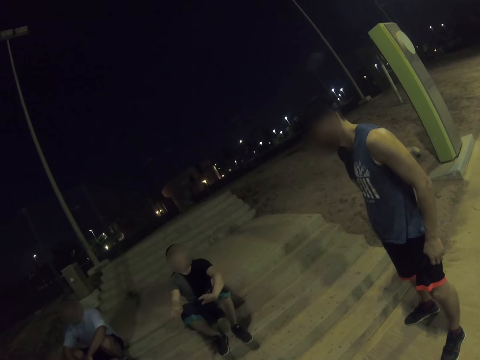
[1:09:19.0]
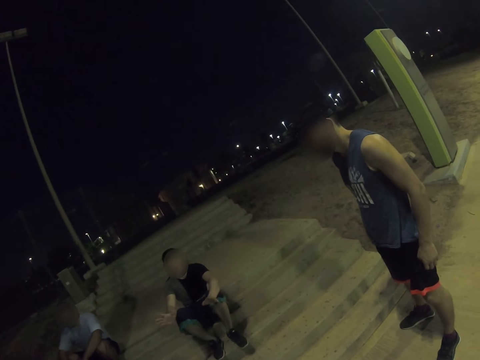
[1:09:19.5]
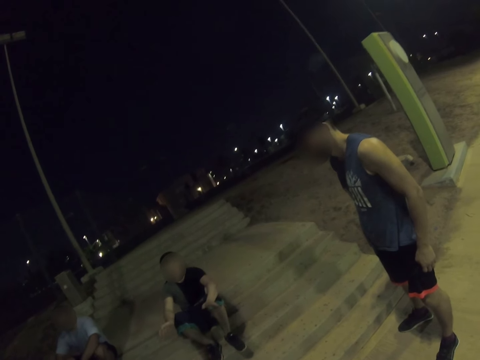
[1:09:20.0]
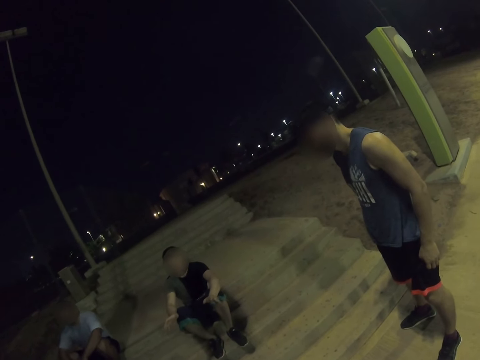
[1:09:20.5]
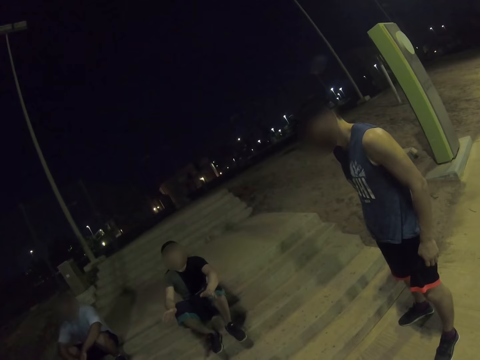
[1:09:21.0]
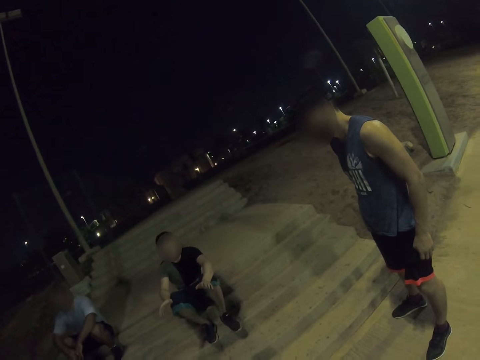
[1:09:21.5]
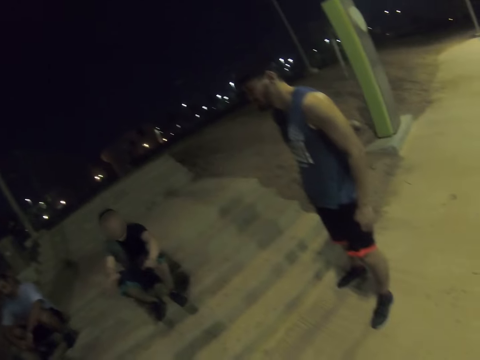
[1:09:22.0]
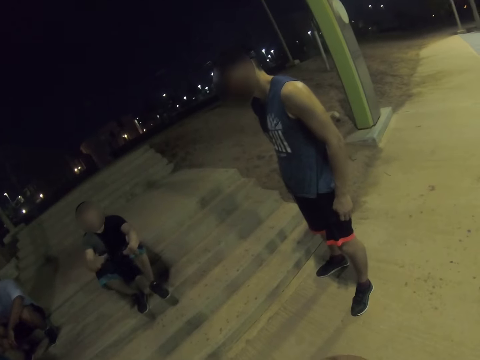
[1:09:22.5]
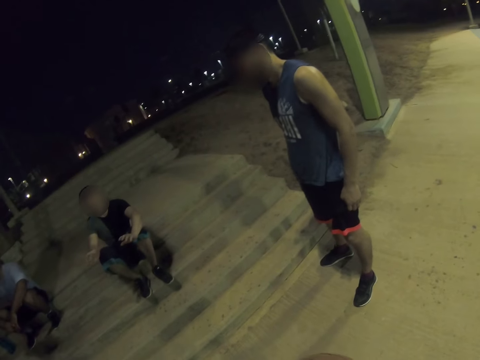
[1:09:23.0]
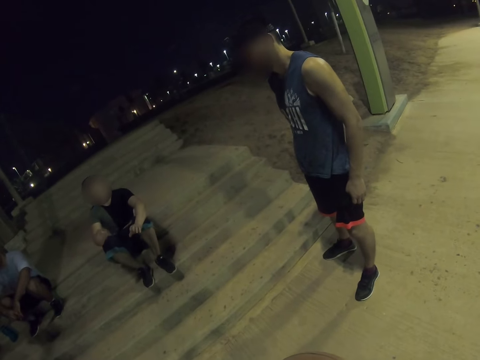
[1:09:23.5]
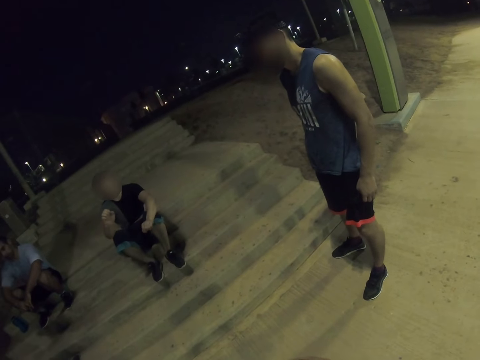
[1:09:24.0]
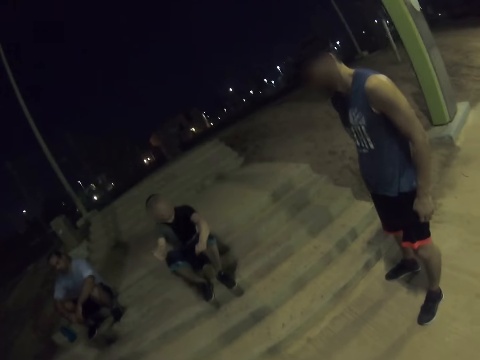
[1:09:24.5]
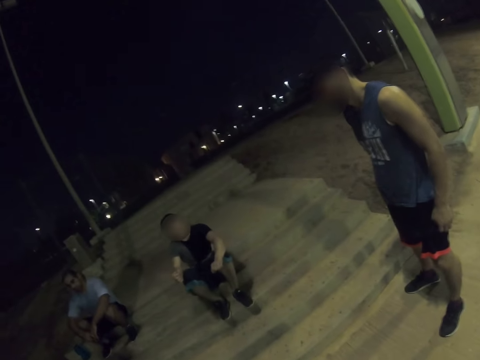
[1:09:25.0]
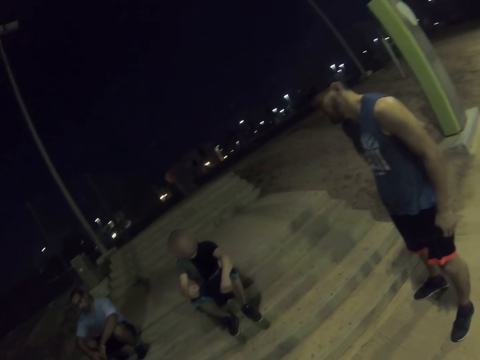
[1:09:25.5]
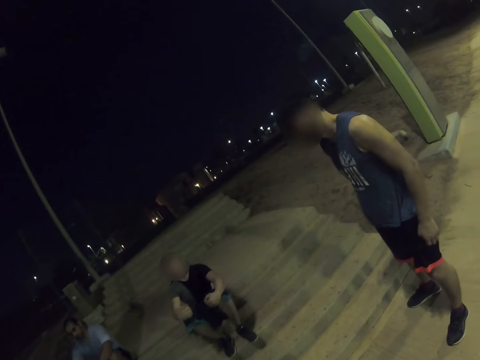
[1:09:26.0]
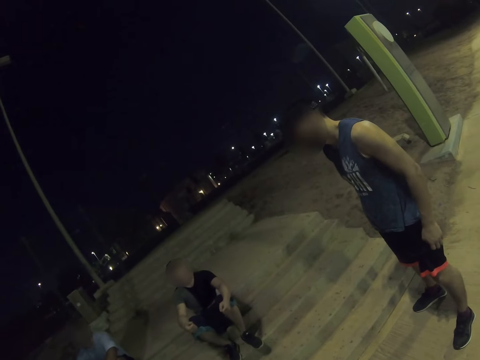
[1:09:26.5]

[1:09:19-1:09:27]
A person moves his hands side to side.

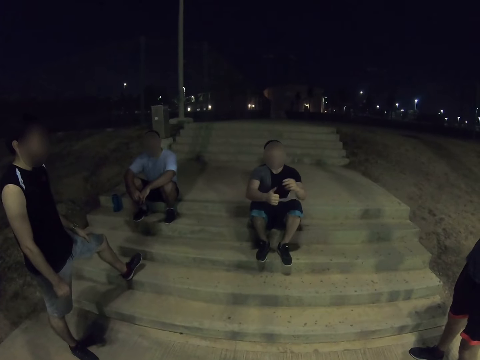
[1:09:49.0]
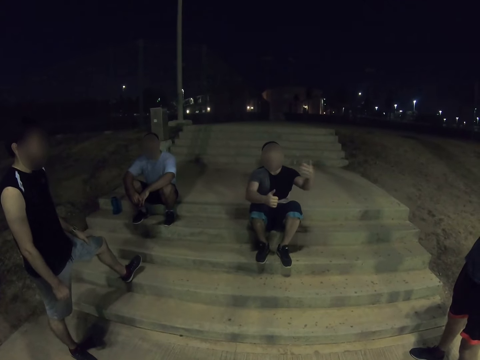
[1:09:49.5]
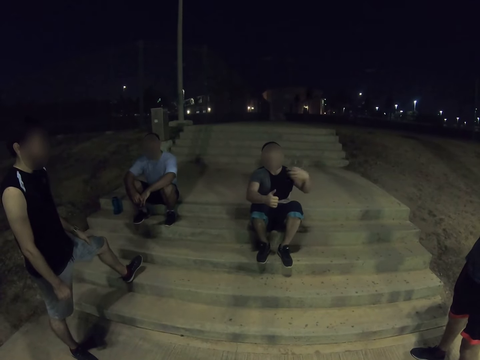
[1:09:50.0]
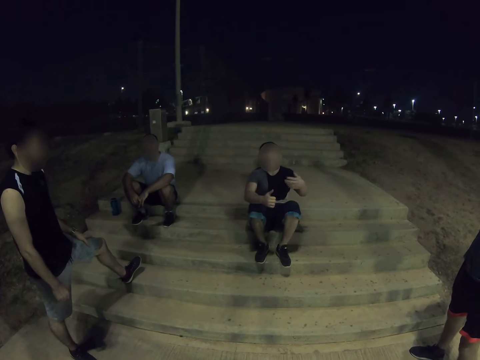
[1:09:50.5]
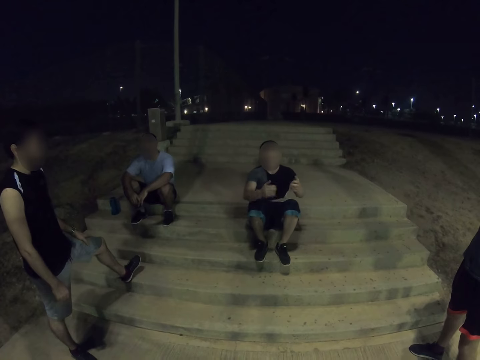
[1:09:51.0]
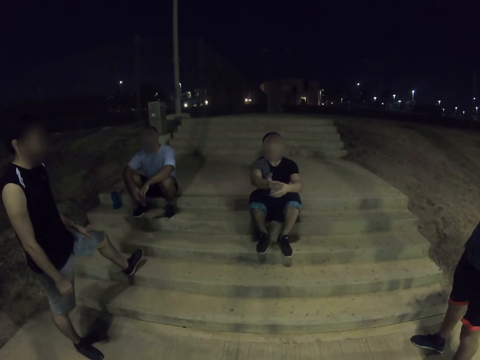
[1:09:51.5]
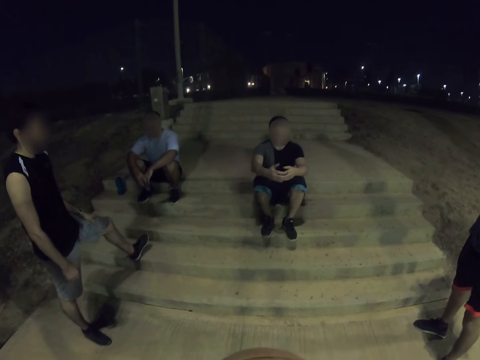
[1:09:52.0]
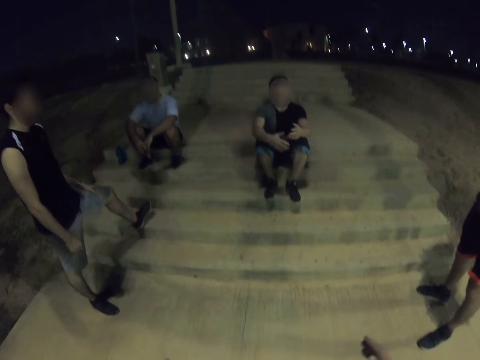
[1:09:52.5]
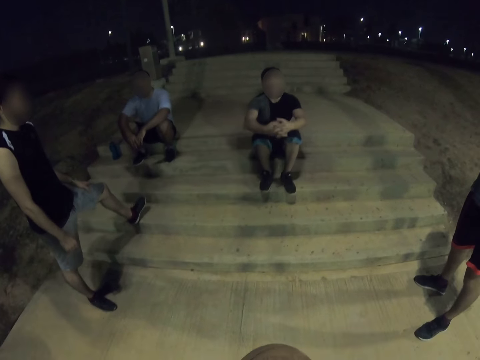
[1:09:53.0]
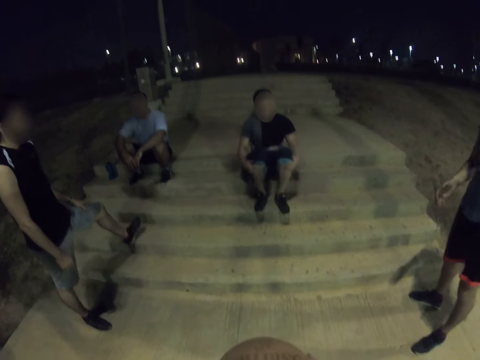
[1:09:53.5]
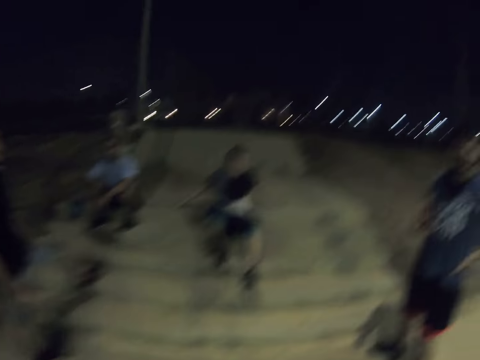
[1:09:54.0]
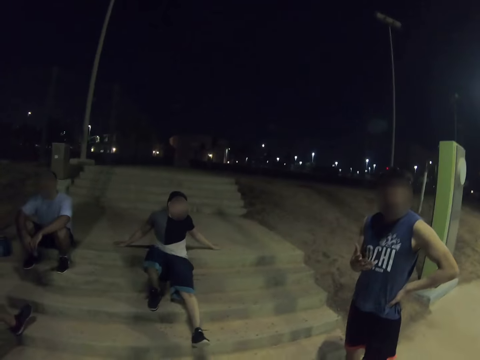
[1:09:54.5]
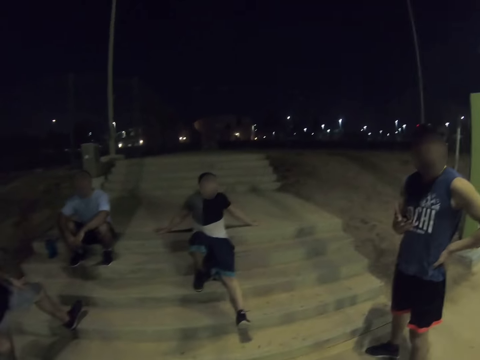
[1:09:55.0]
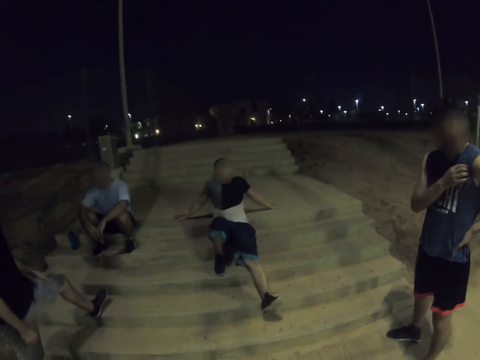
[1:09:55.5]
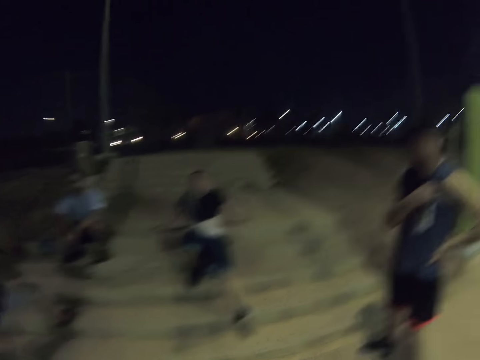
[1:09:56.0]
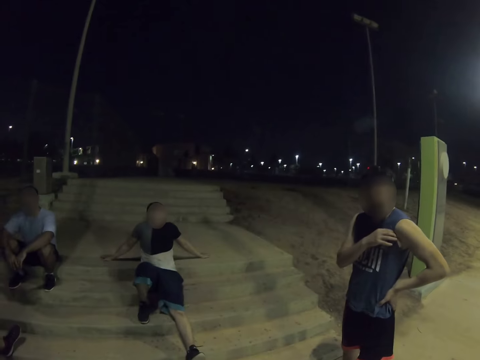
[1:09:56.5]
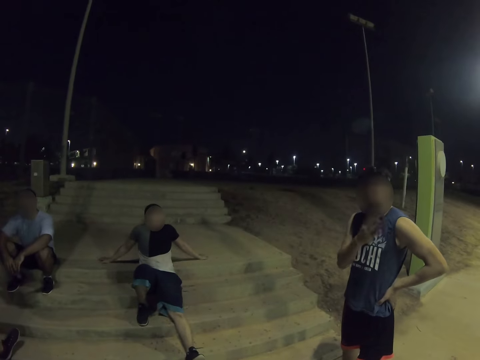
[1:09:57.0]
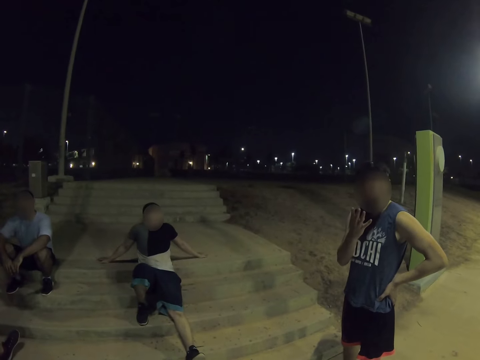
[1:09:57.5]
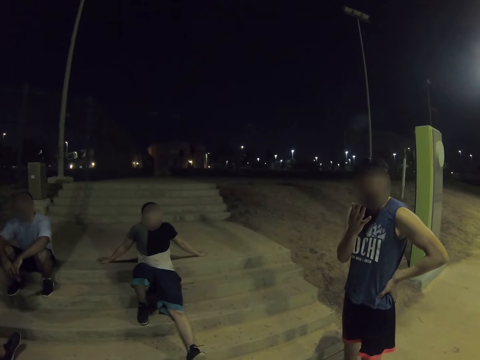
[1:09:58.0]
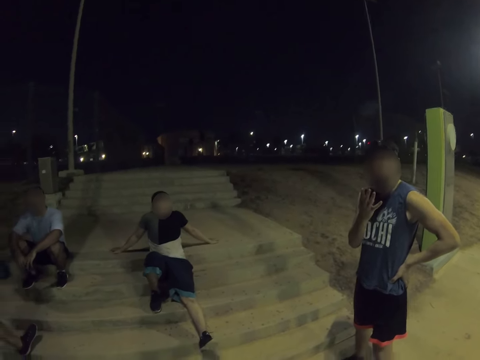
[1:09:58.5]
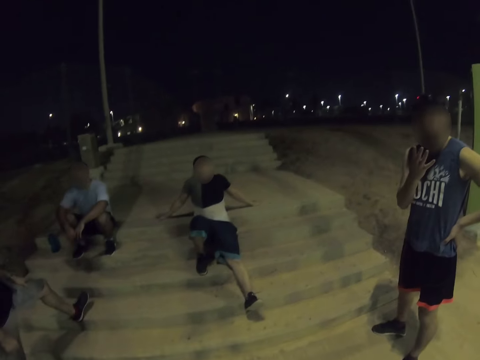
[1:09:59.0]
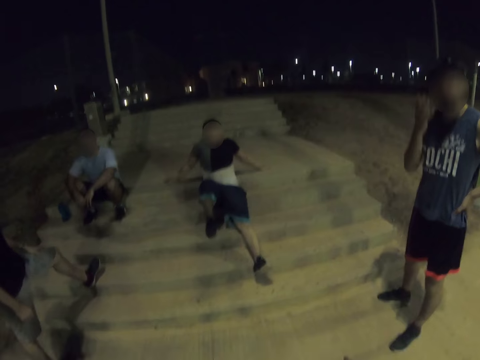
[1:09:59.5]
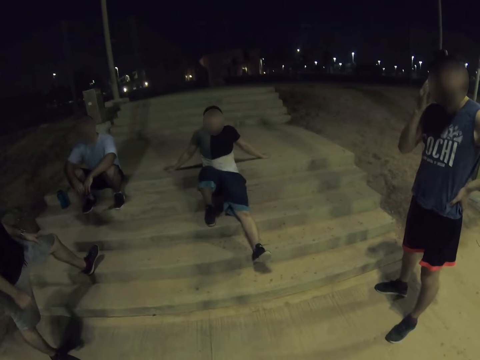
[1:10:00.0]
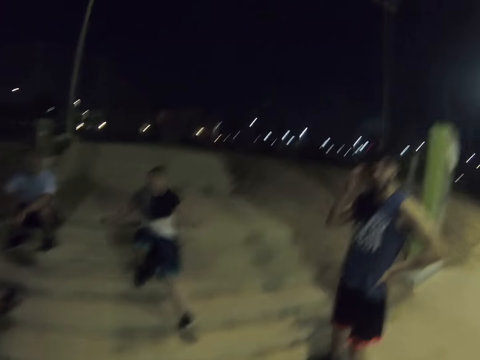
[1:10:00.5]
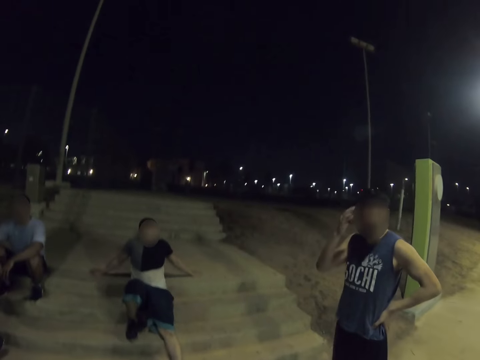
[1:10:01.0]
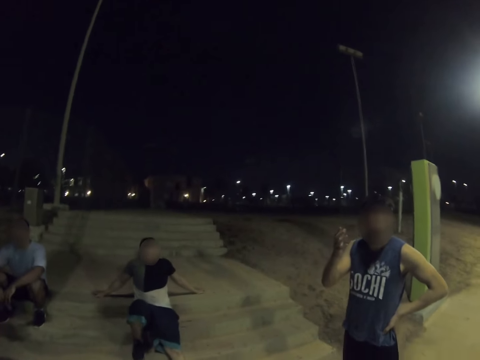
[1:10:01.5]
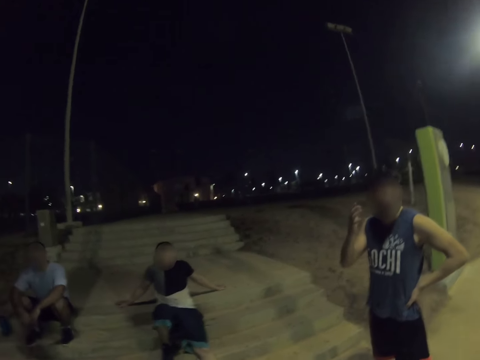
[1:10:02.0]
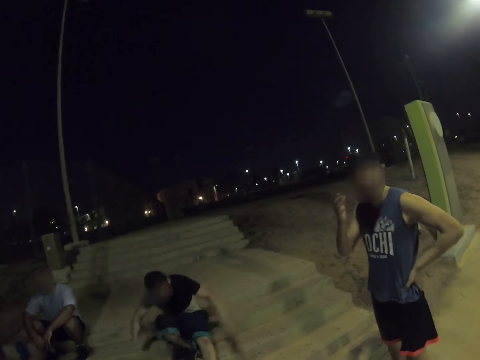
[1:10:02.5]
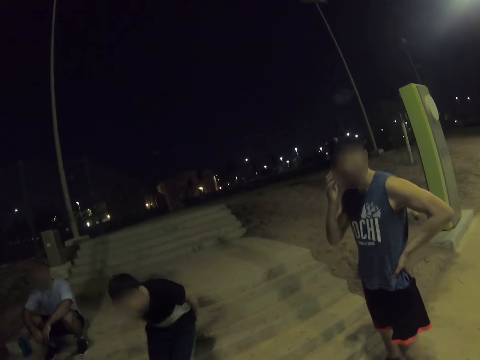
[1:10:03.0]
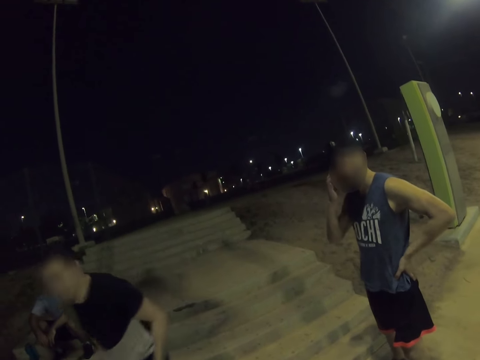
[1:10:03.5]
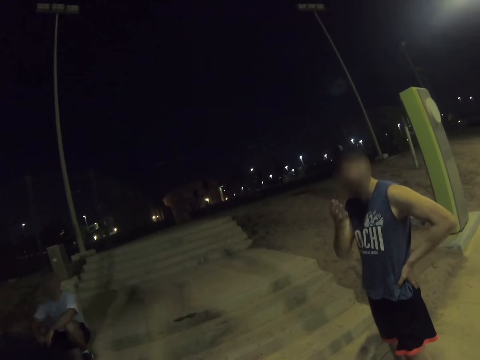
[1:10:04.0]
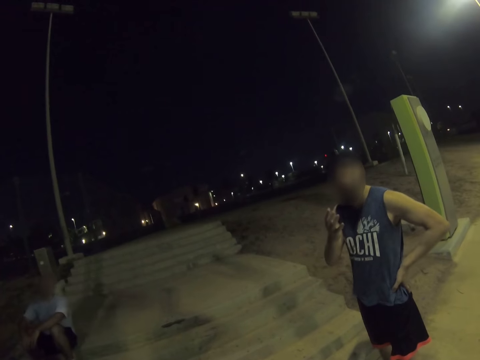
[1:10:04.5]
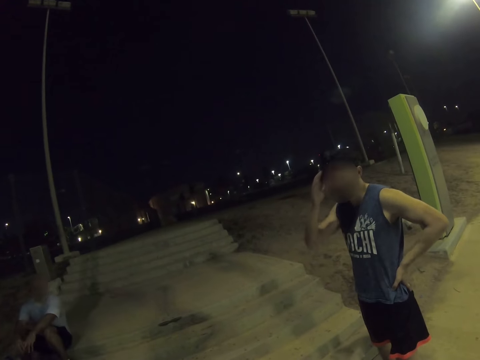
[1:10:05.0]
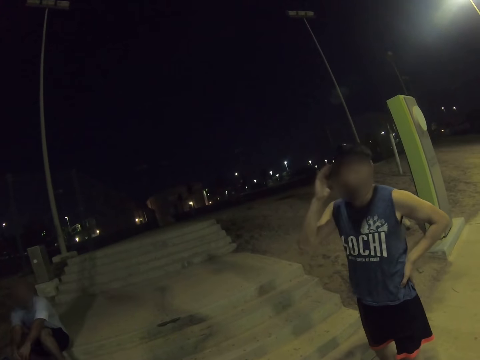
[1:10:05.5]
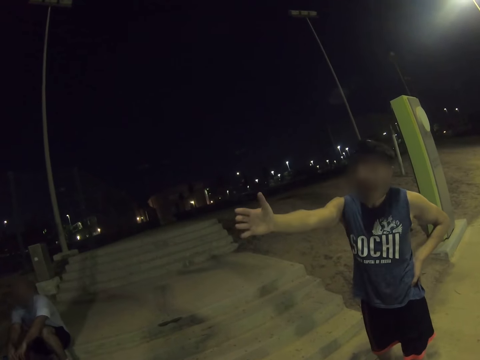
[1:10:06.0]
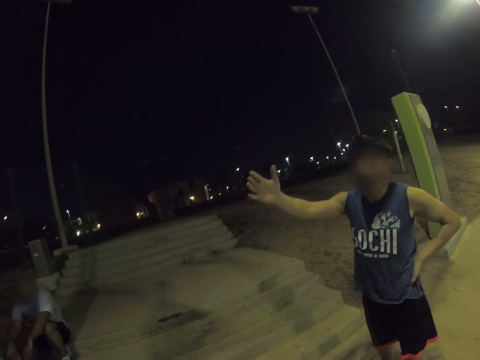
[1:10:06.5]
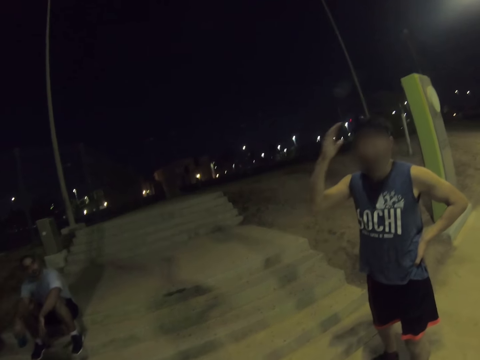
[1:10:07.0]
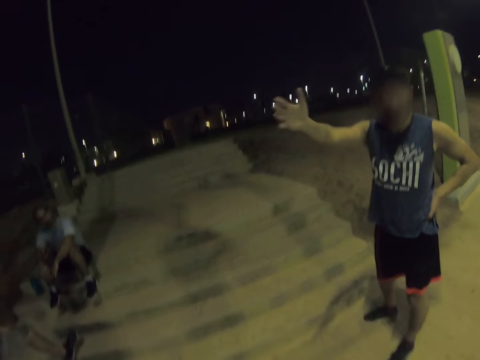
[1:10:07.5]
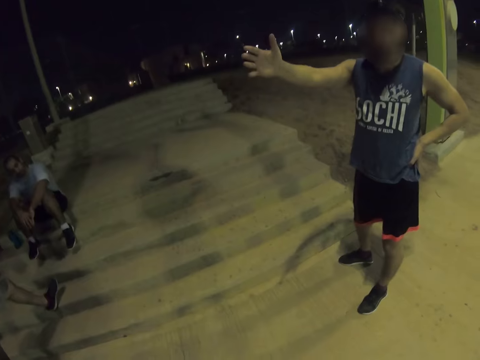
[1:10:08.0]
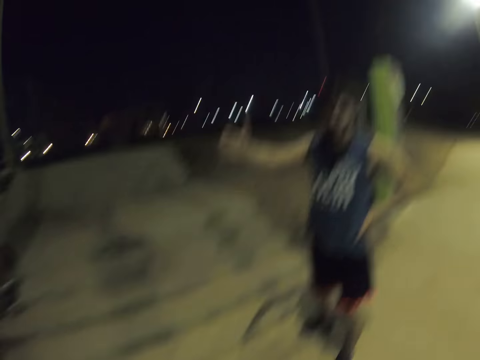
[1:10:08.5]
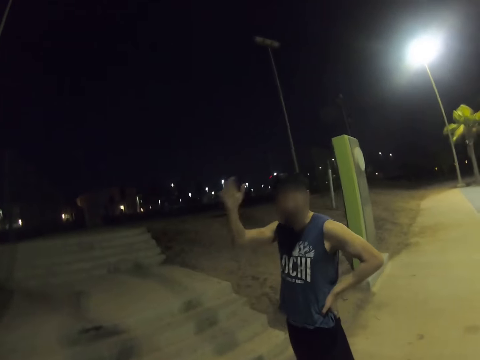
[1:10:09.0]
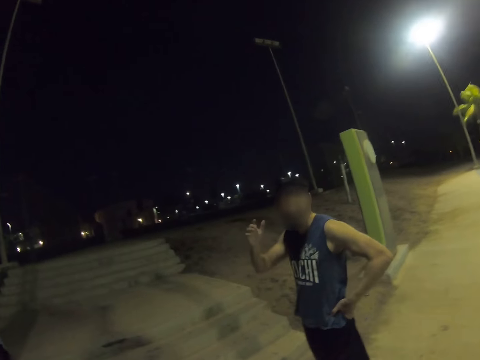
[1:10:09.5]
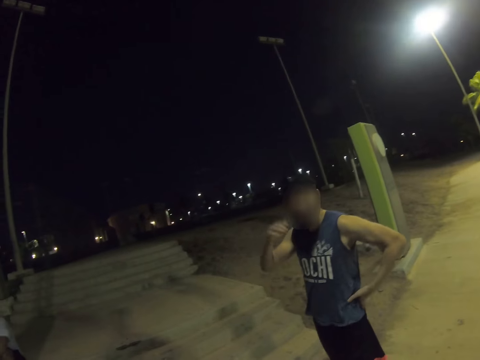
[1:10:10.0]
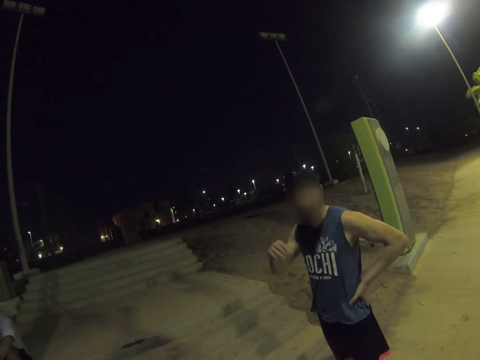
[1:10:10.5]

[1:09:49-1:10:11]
A person talks to the camera wearer and other people. A man gestures and converses with the others. Another person talks to the camera wearer. The other person moves his hands side to side. Another man stands from the stairs. The first man gestures and converses.
